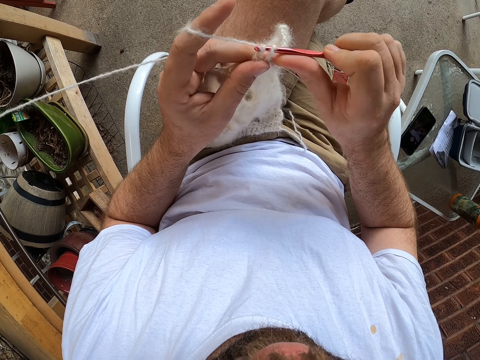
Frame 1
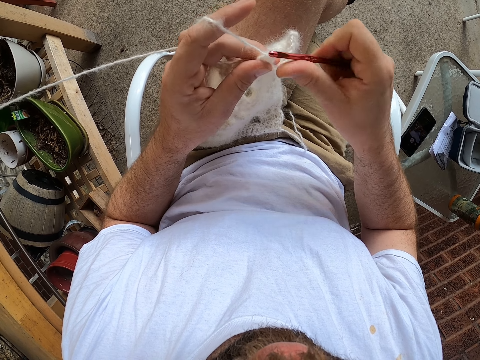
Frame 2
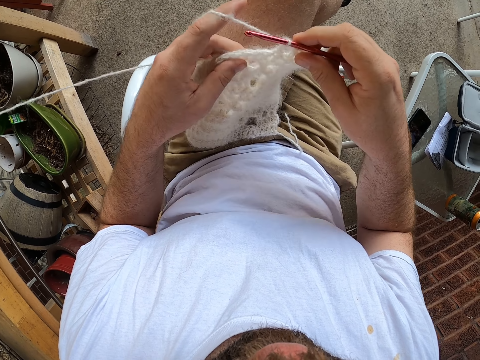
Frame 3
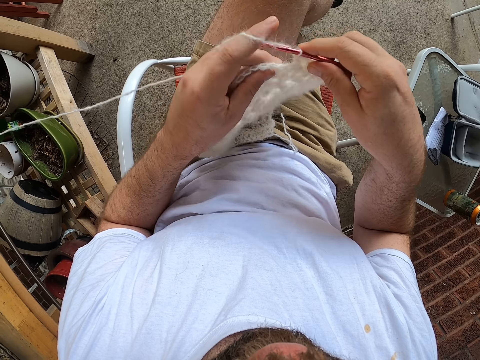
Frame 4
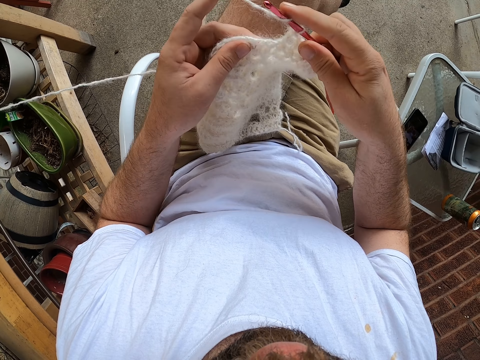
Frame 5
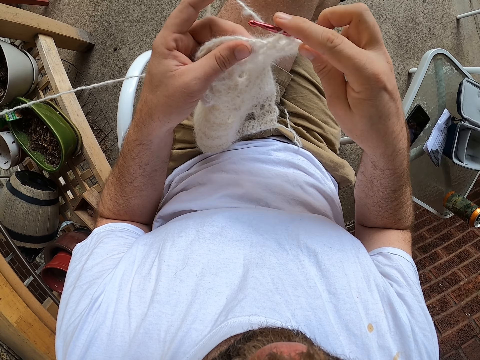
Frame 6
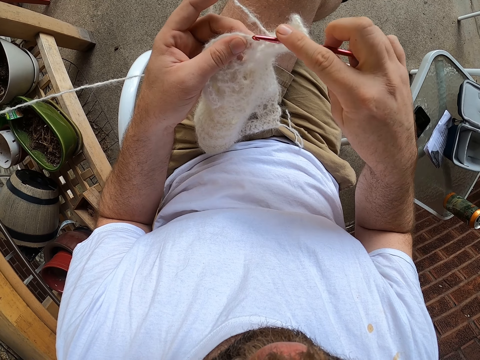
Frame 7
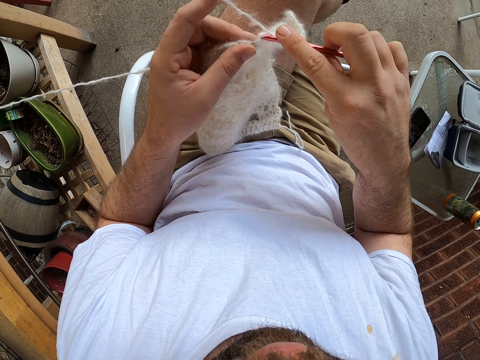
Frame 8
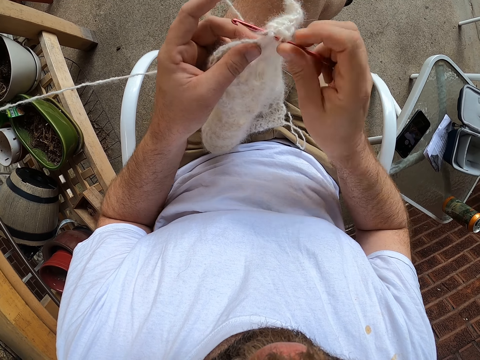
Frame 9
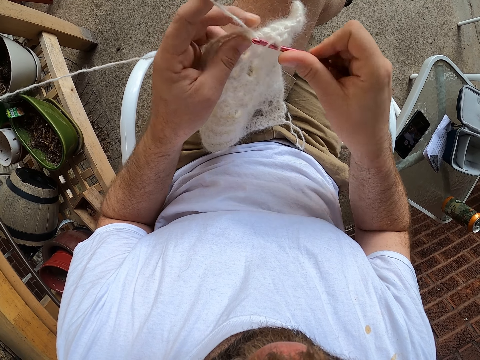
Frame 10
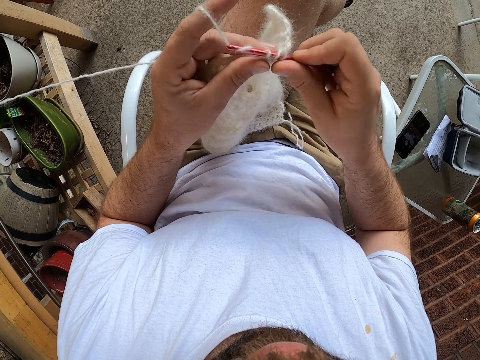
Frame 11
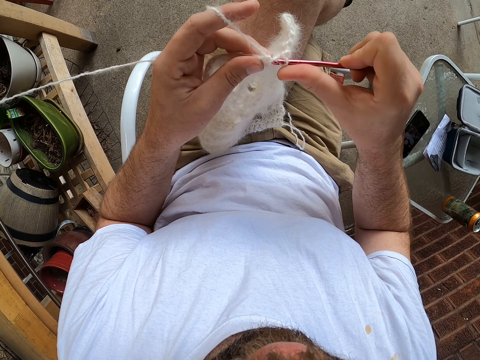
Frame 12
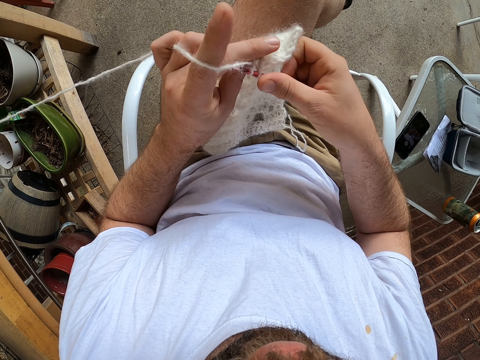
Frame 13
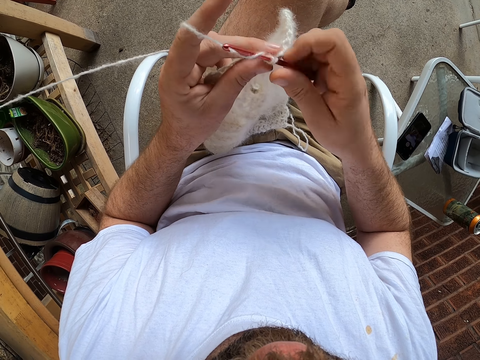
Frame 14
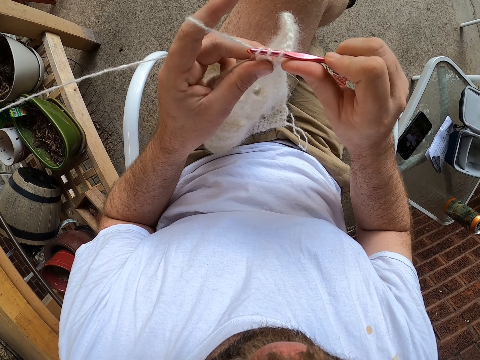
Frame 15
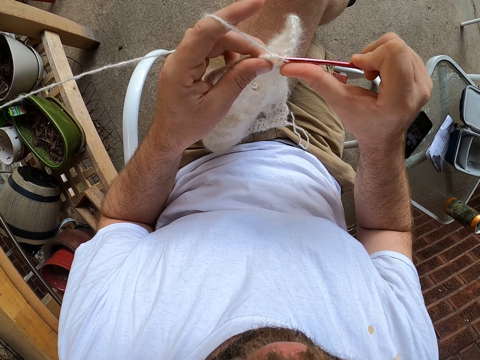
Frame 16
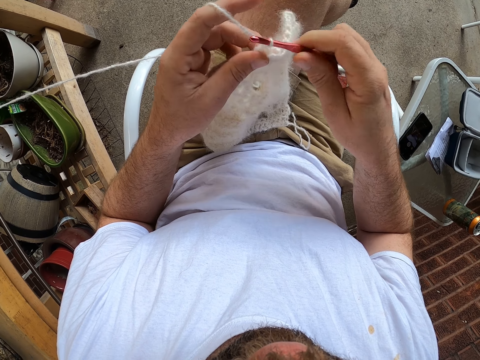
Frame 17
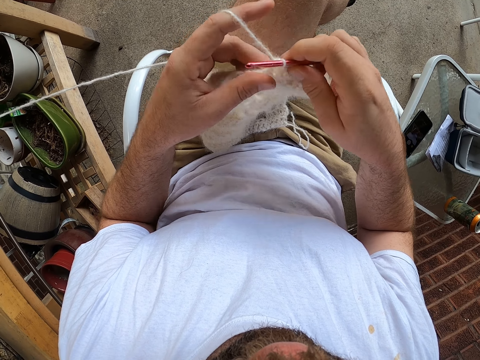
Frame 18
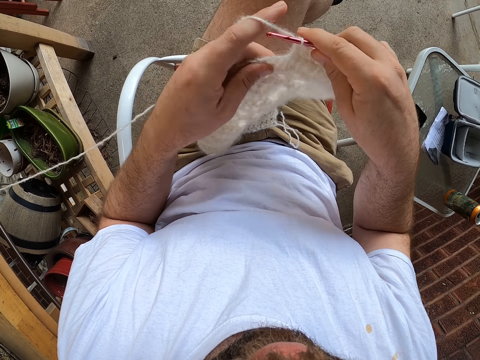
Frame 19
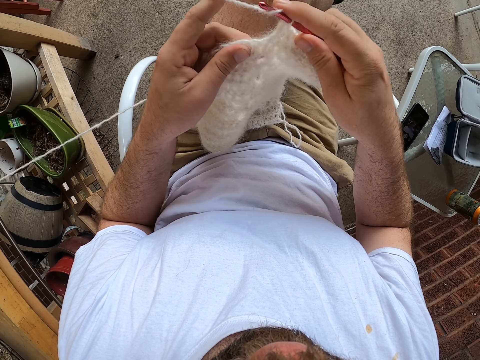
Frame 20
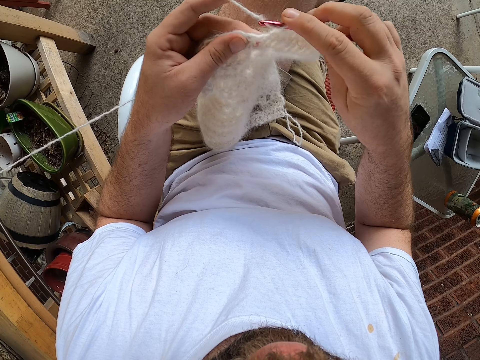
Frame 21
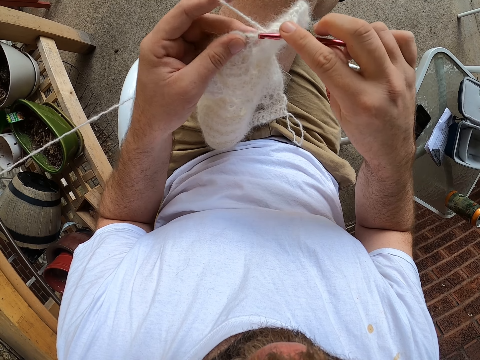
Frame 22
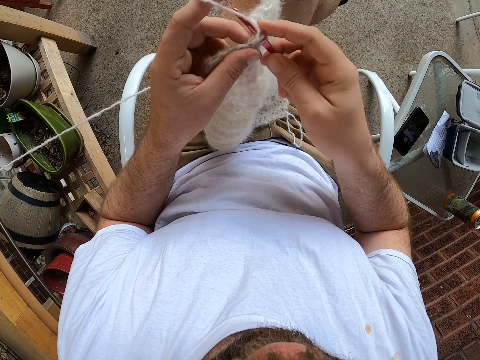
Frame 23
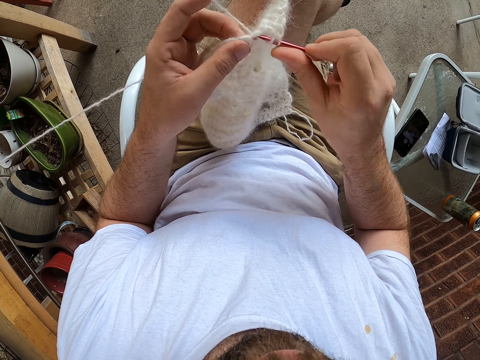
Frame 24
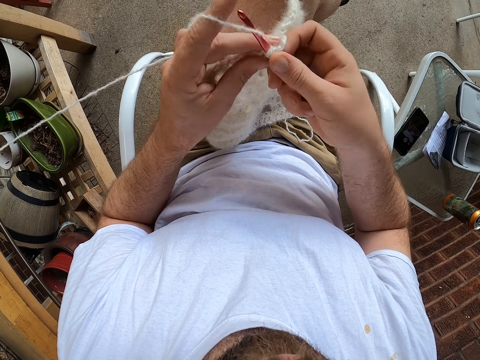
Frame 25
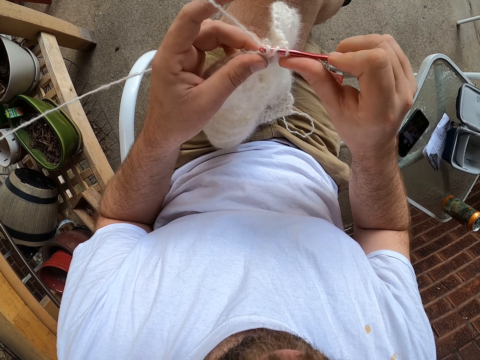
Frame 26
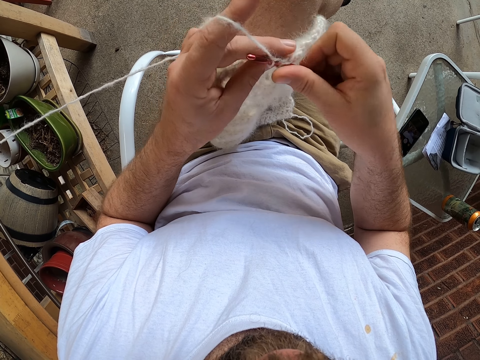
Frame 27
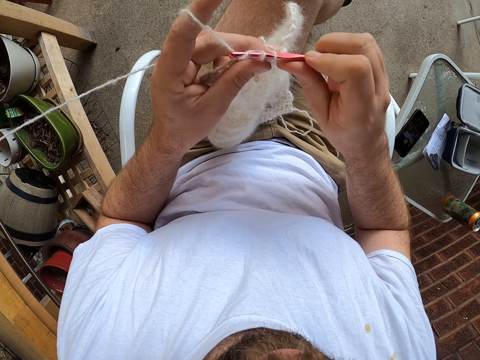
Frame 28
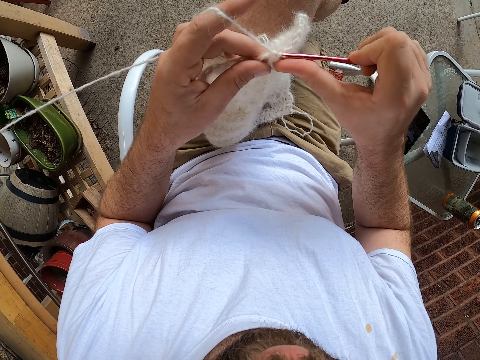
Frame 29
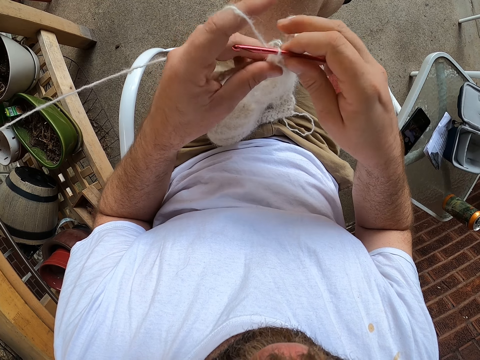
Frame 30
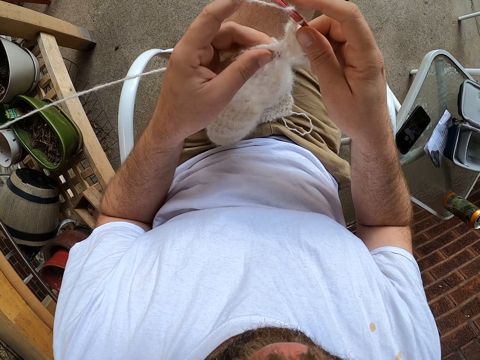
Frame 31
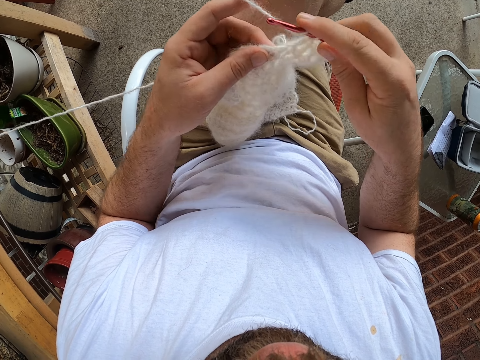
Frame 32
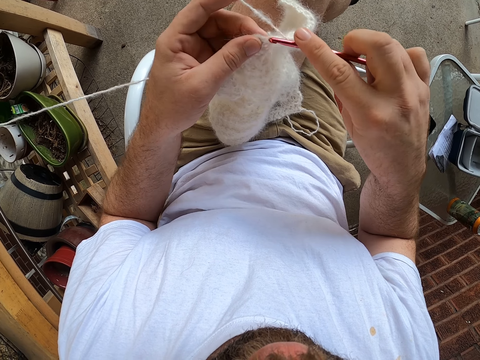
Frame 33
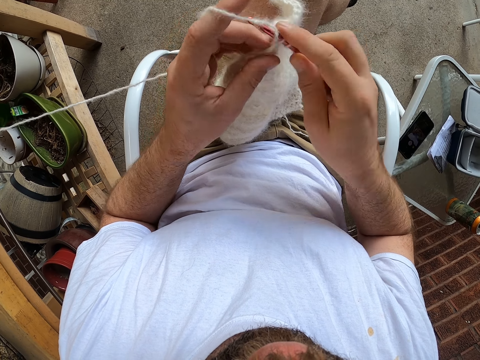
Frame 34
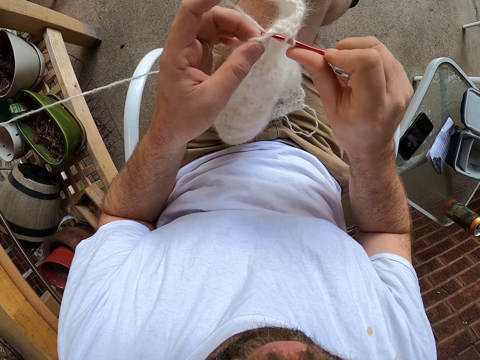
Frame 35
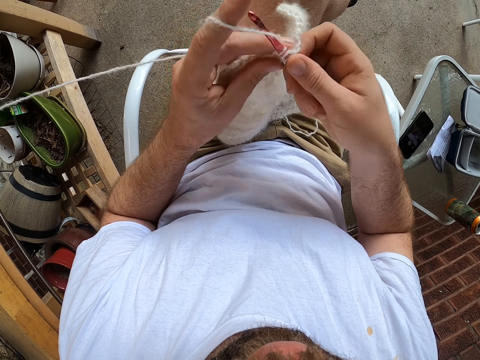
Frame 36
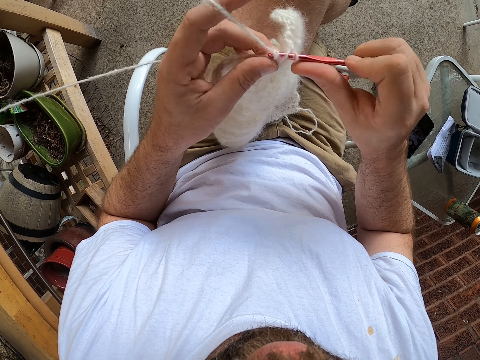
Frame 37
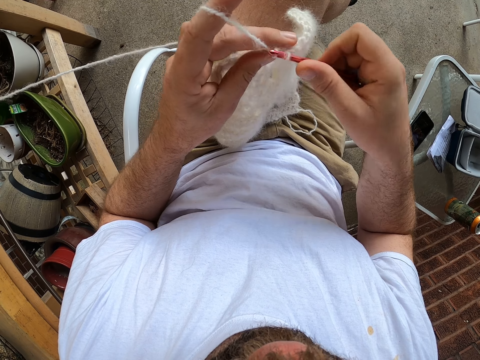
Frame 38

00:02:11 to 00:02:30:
The camera wearer adjusts the fabric. They knit the fabric. They adjust the fabric. They knit the fabric. They adjust the fabric. They knit the fabric.

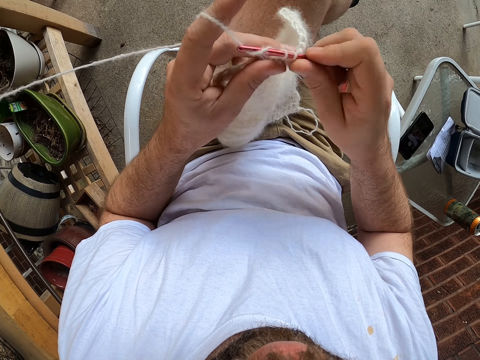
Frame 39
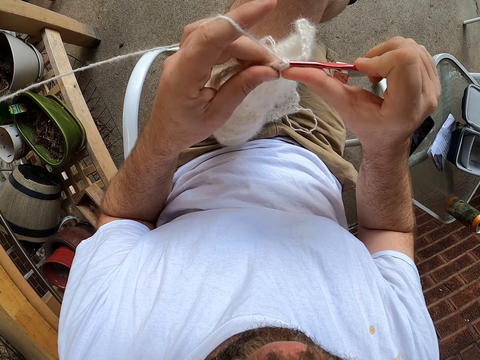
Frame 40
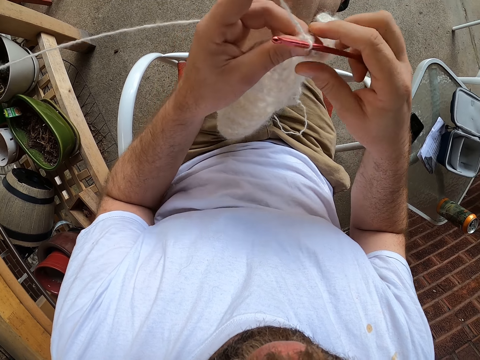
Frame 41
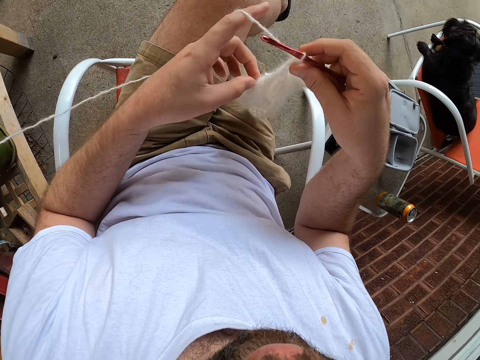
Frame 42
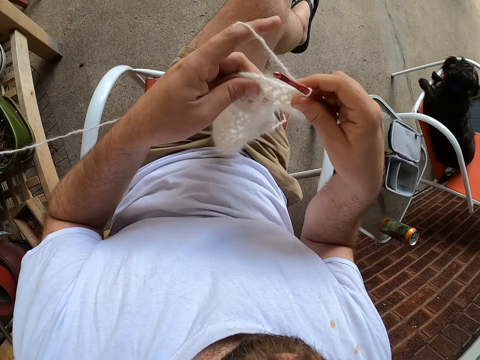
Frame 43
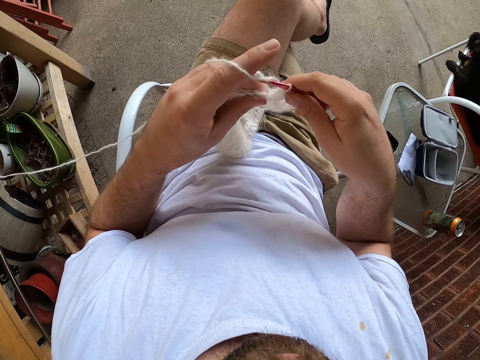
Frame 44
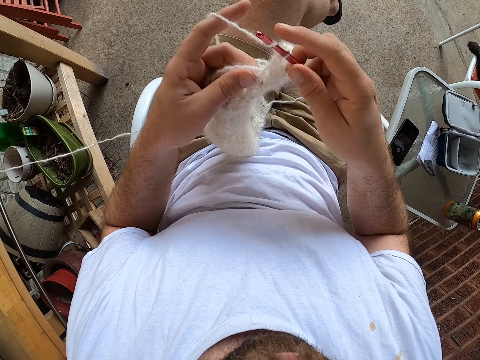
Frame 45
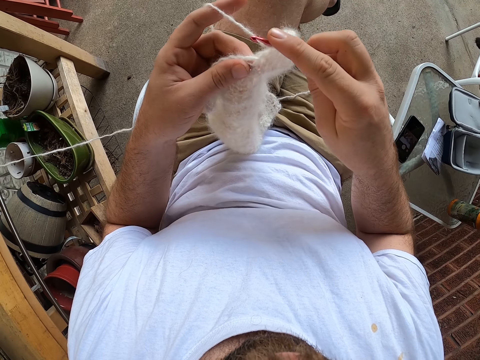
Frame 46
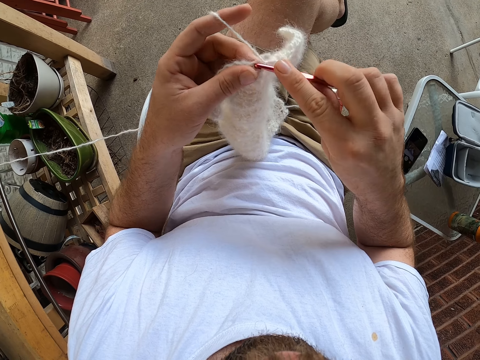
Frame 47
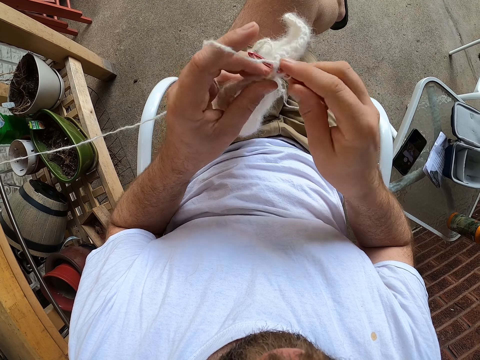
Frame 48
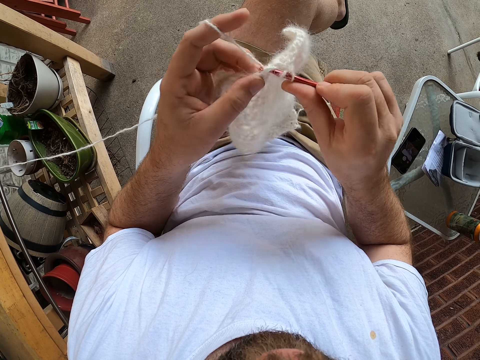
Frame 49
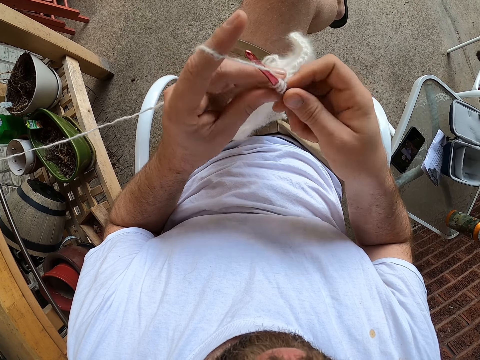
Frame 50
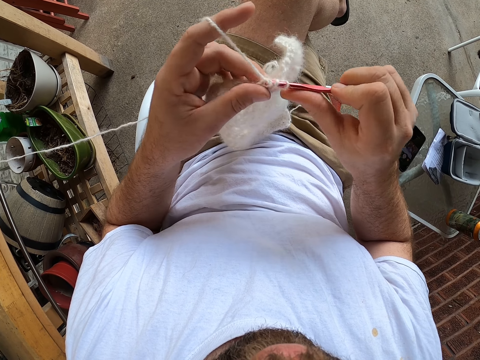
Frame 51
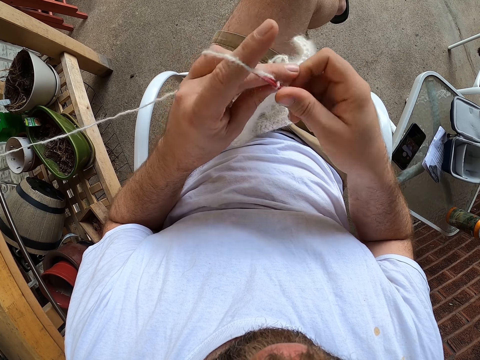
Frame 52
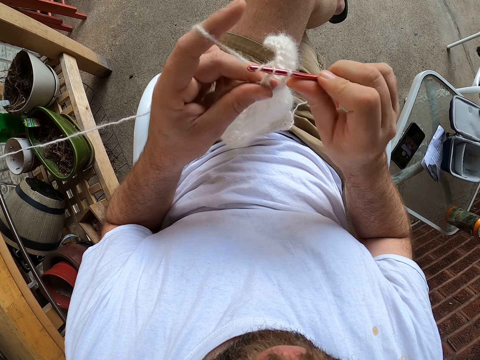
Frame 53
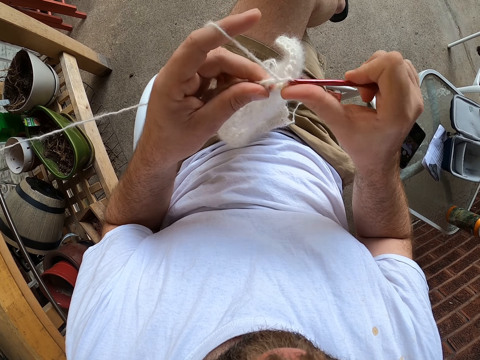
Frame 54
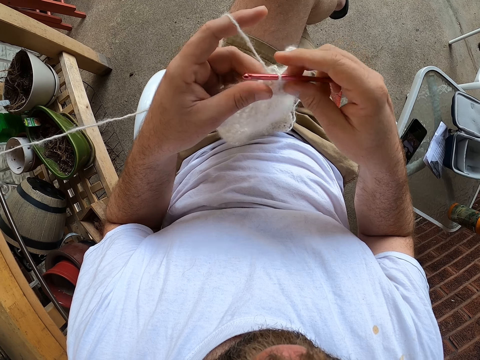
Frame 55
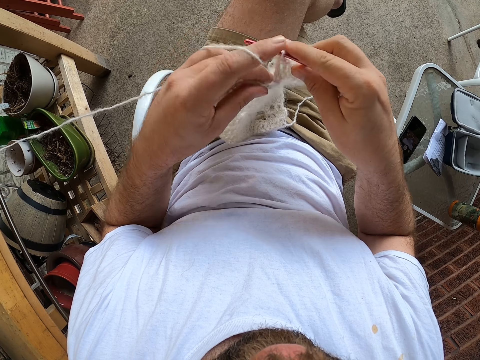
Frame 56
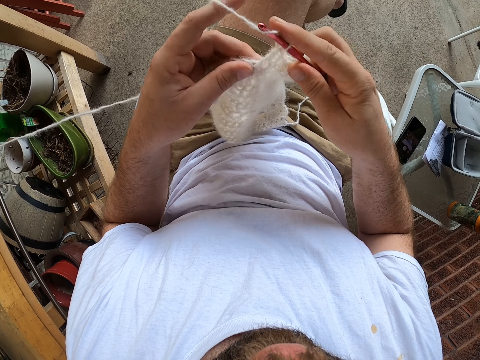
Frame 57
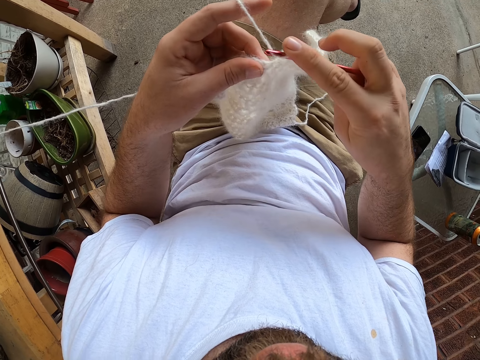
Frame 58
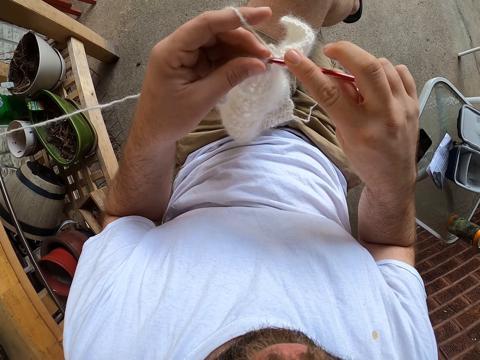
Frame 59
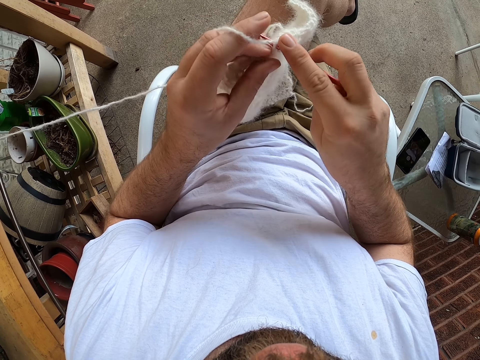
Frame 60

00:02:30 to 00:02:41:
The camera wearer adjusts the fabric. He pulls the yarn from a ball of yarn in a bowl with his left hand. He knits the fabric. He adjusts the fabric. He knits the fabric.
